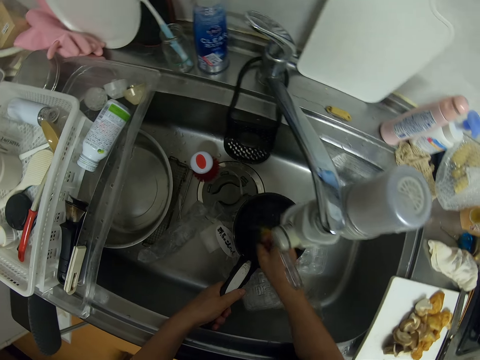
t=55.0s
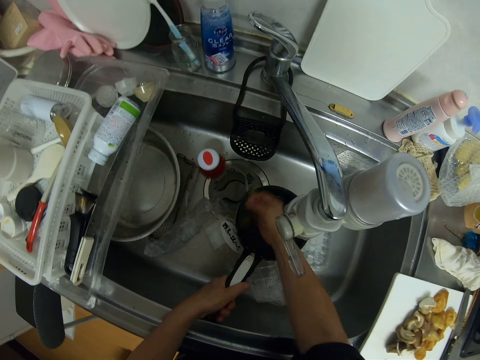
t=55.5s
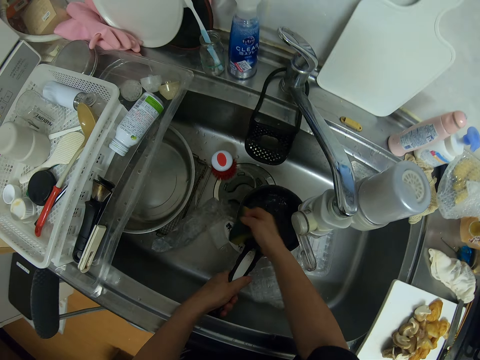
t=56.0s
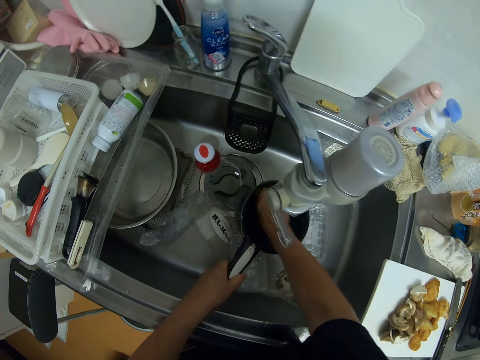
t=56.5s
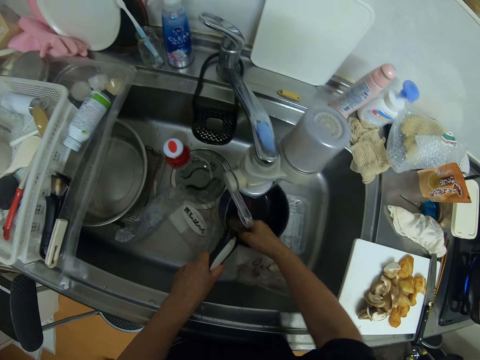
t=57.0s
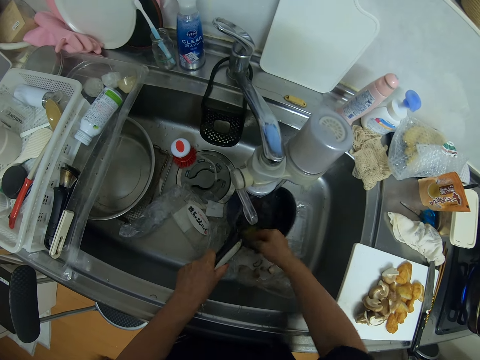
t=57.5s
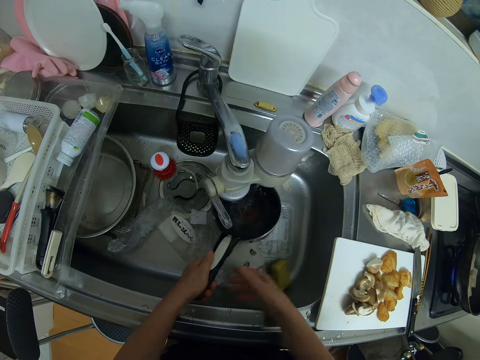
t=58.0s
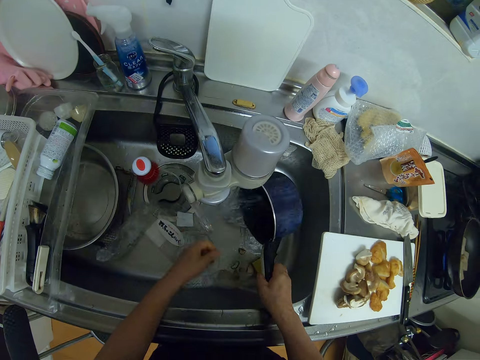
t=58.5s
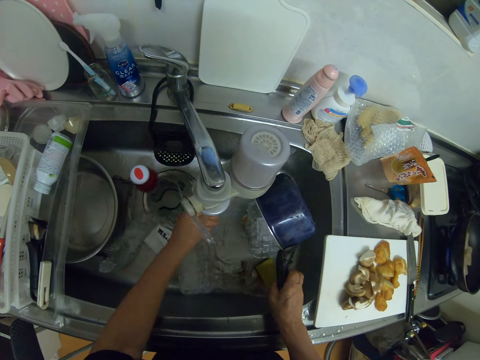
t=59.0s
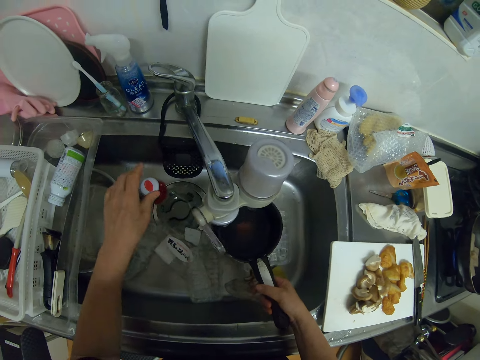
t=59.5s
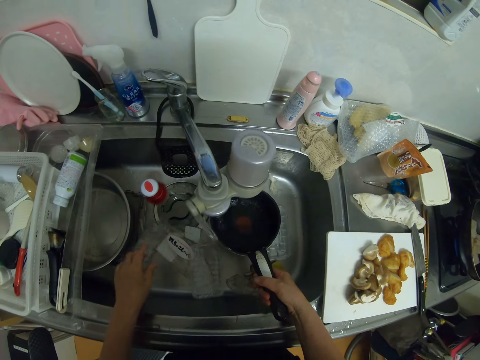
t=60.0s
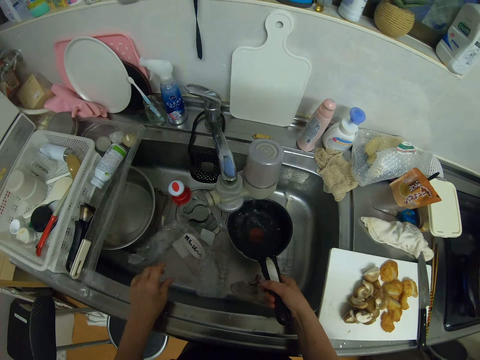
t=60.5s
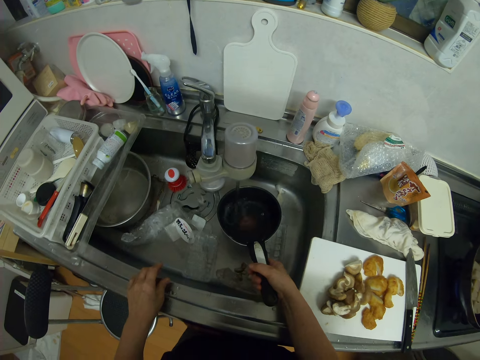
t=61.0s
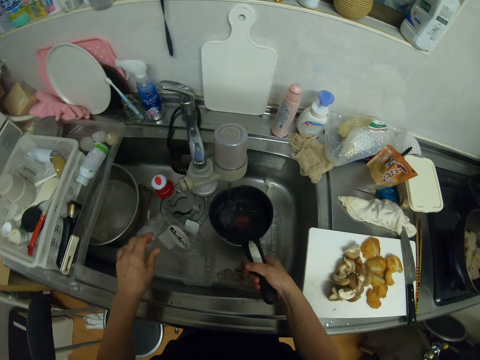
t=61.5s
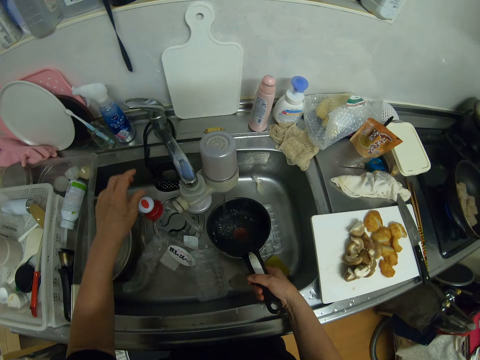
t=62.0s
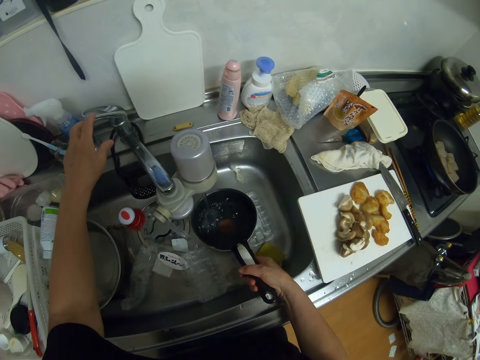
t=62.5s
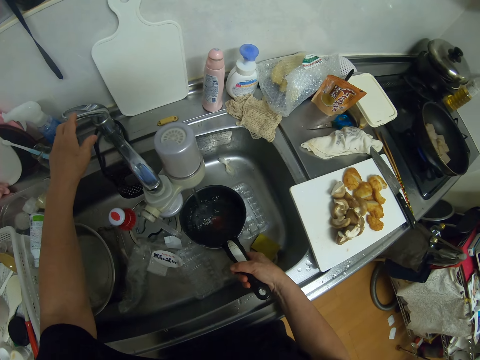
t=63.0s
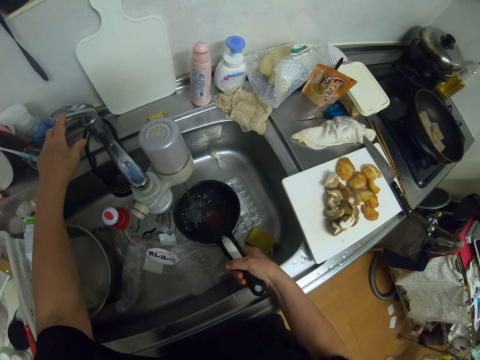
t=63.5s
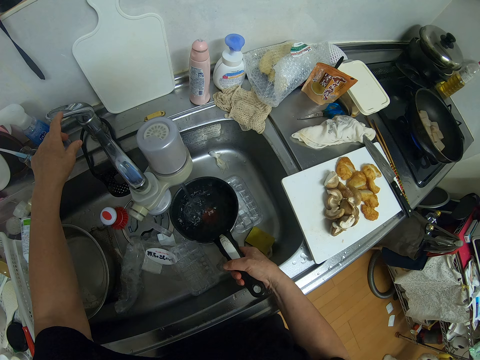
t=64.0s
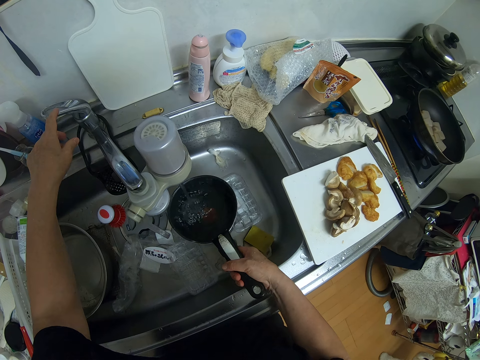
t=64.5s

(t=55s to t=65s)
The camera wearer washes the cooking pan or pot with the dish sponge. They place the dish sponge in the sink. They pour water in the sink from the pot. They put water in the cooking pan. They place a hand in the tap.

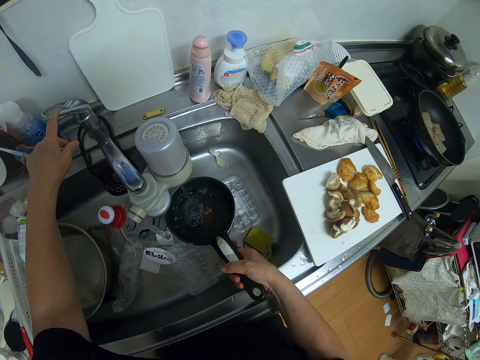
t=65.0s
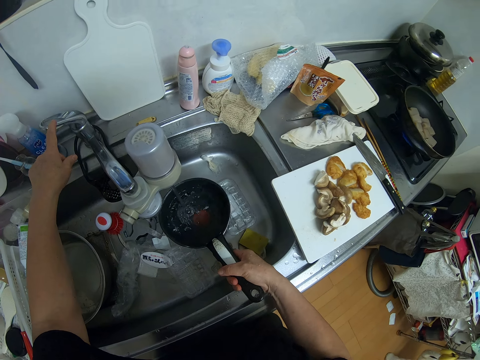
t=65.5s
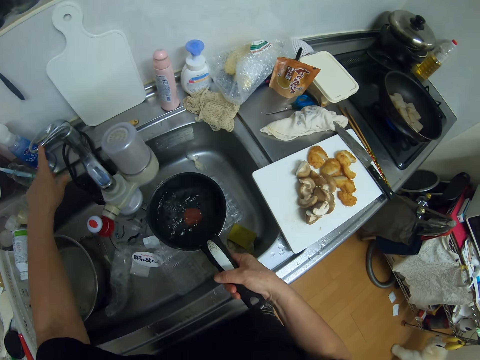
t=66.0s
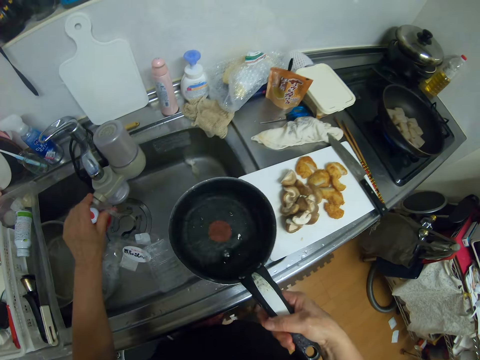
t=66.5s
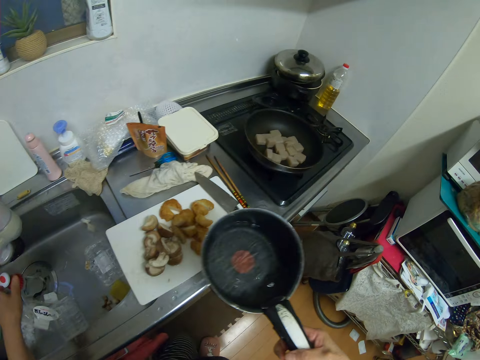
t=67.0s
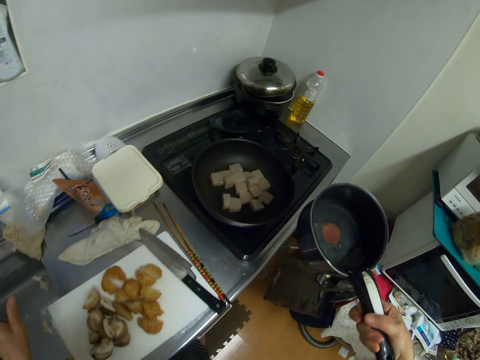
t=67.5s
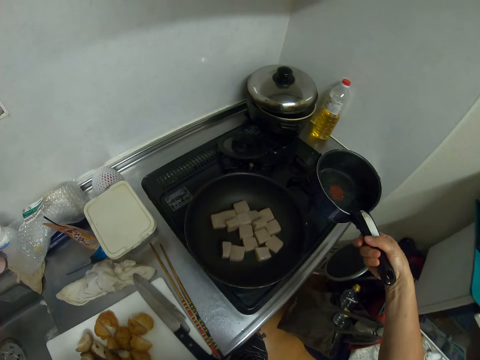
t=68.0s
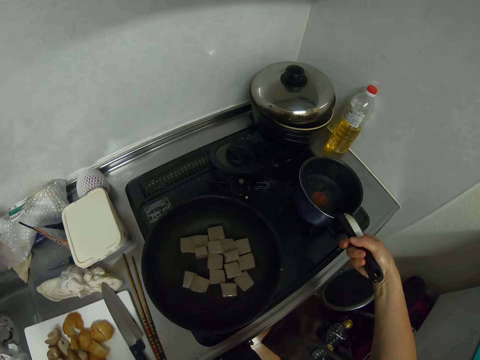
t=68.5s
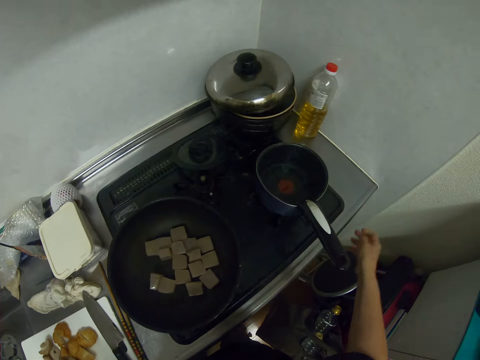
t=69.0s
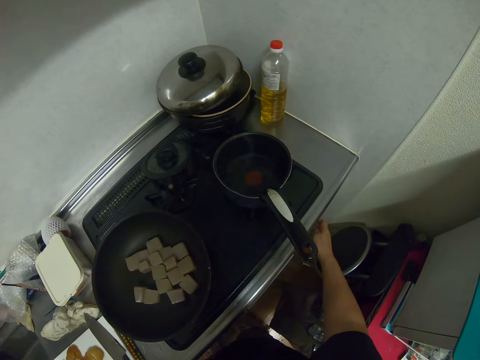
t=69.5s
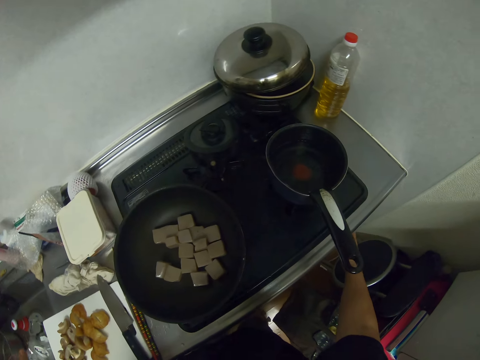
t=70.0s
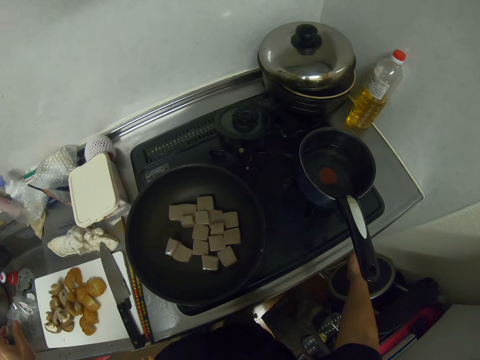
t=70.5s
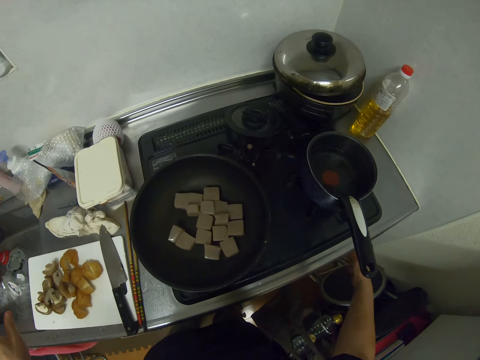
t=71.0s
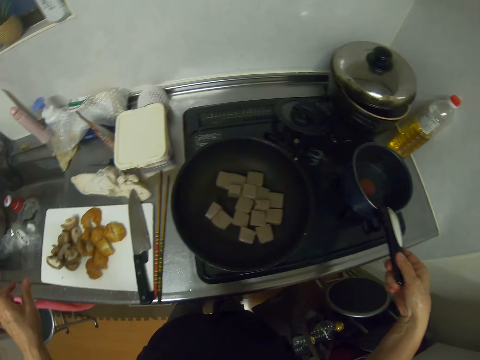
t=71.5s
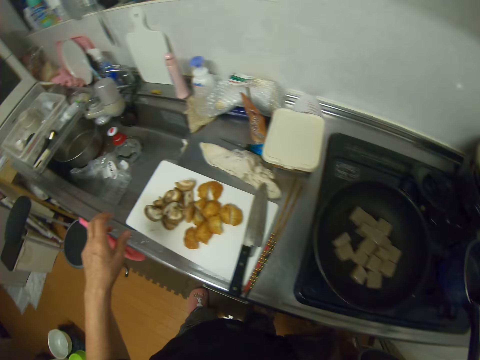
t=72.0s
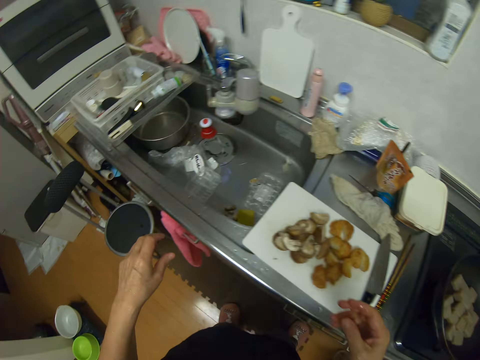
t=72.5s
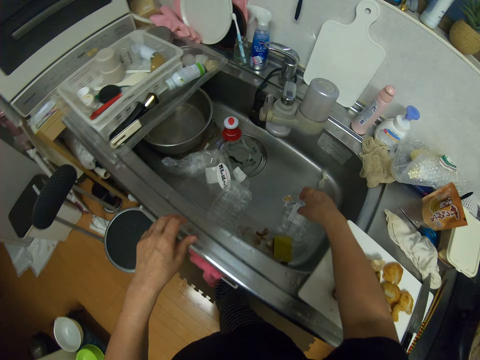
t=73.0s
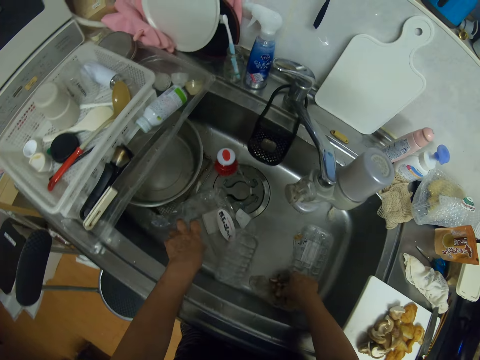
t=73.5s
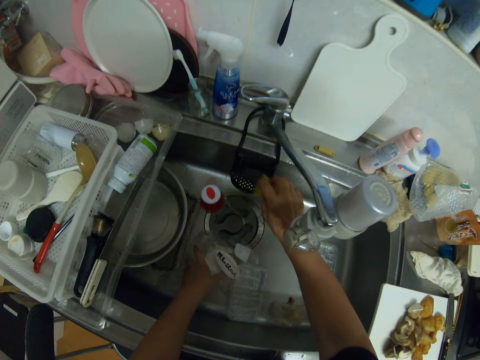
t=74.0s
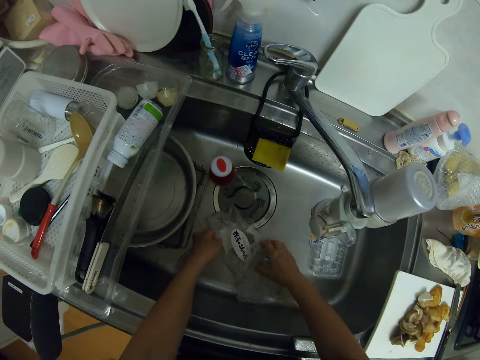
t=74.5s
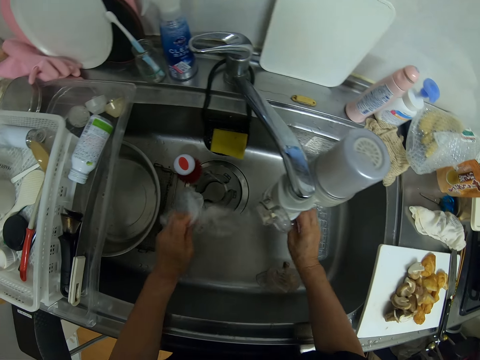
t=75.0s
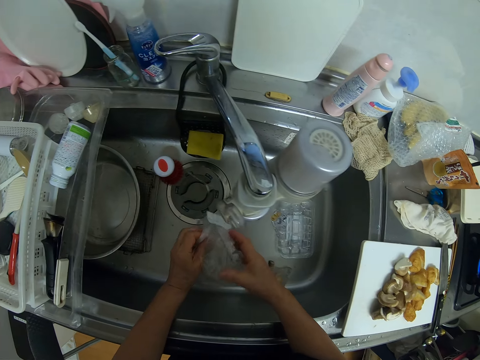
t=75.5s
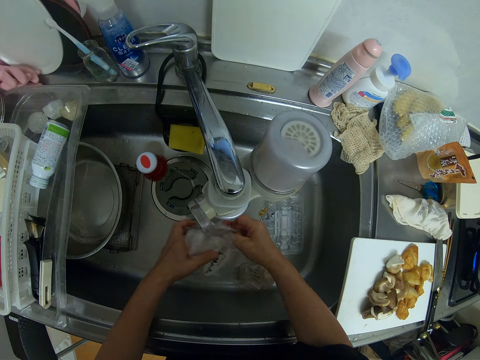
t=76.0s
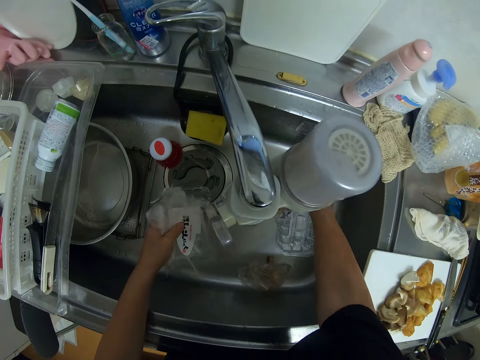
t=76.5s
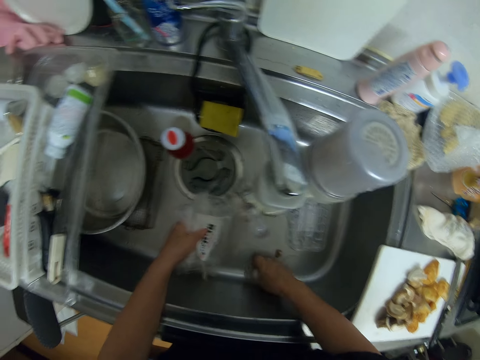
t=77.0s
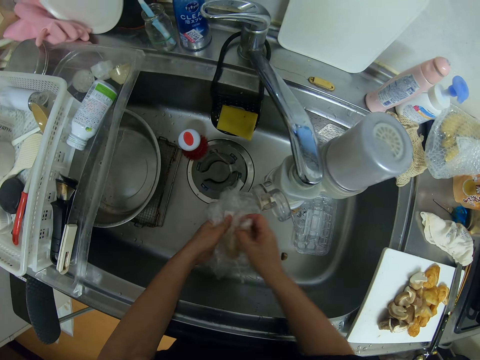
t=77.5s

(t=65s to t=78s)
The camera wearer presses the tap. They turn off the tap. They turn the lever on the tap filter. They carry the cooking pan or pot. They place the cooking pan on the cooking stove. They operate the cooking stove. They move the cooking pan and hold the pot handle. They walk in the room. They pick up the sponge from the sink. They pick tin trash. They drop the sponge on a sponge holder. They pick wrappers and plastic containers from the sink.
